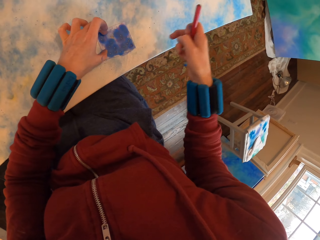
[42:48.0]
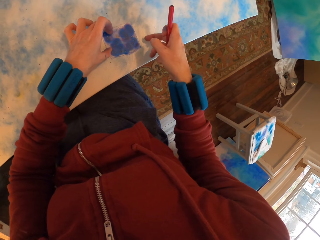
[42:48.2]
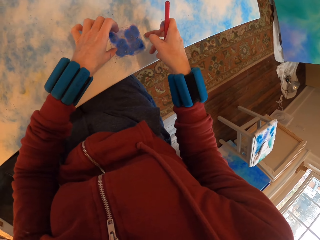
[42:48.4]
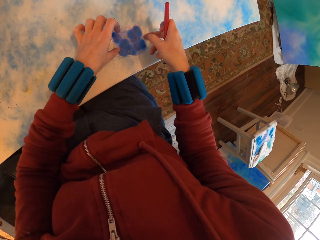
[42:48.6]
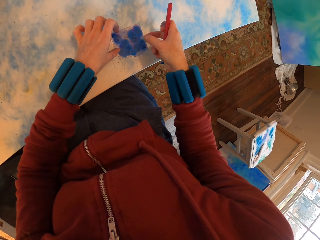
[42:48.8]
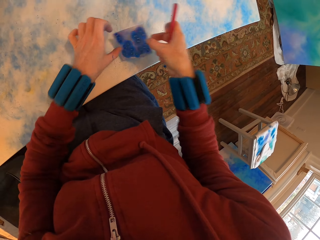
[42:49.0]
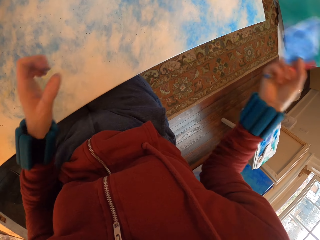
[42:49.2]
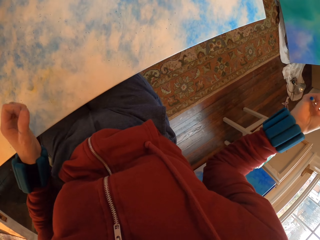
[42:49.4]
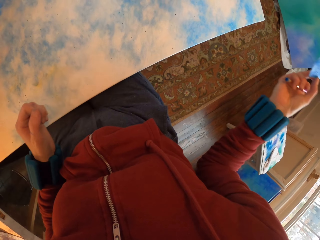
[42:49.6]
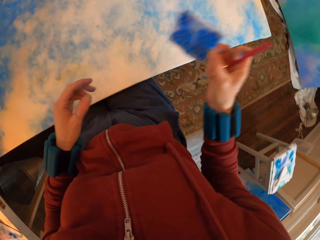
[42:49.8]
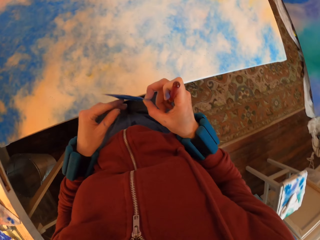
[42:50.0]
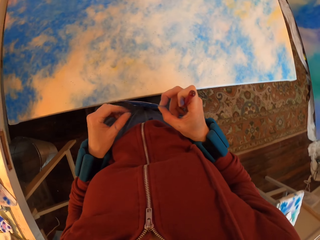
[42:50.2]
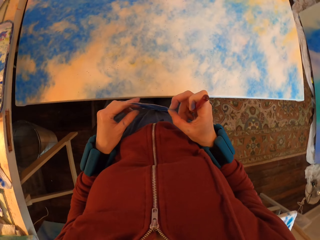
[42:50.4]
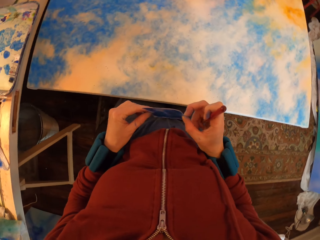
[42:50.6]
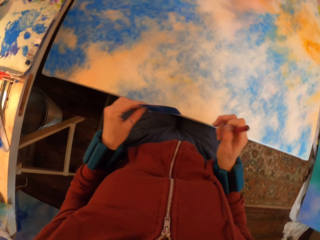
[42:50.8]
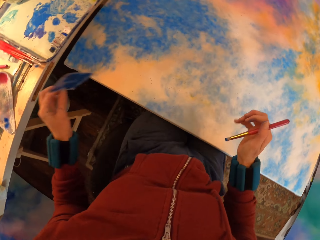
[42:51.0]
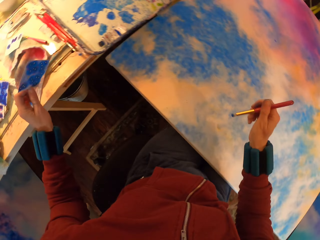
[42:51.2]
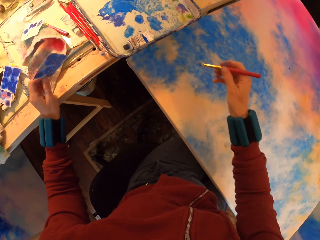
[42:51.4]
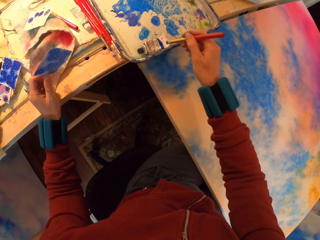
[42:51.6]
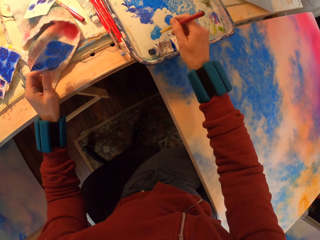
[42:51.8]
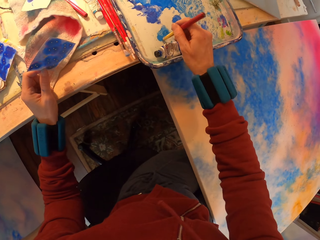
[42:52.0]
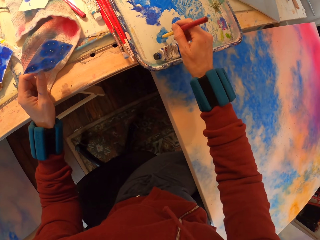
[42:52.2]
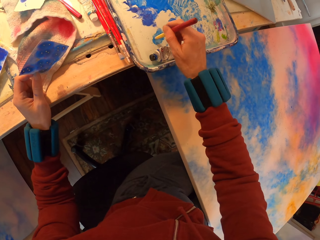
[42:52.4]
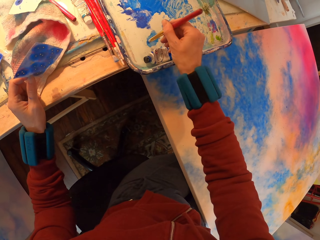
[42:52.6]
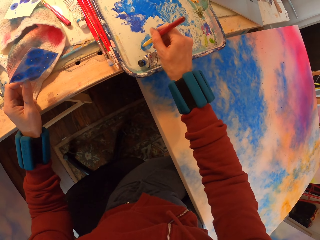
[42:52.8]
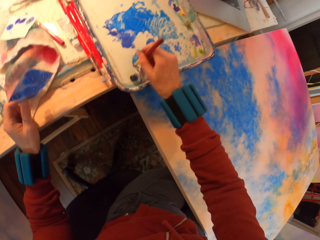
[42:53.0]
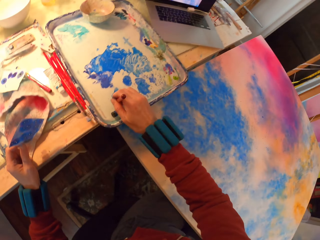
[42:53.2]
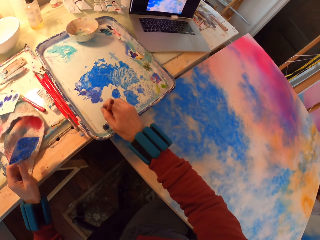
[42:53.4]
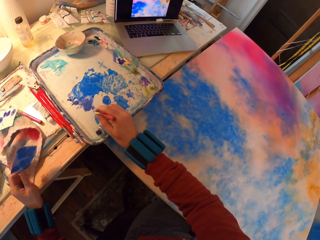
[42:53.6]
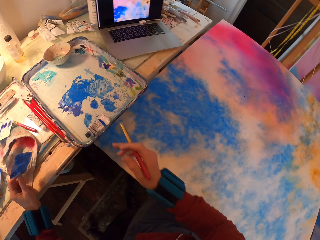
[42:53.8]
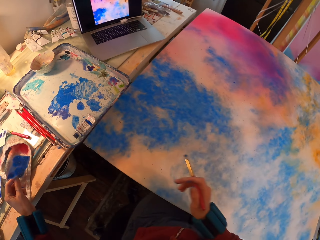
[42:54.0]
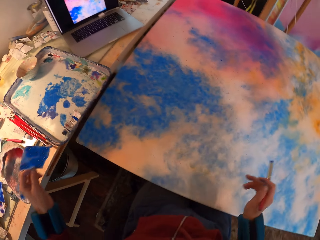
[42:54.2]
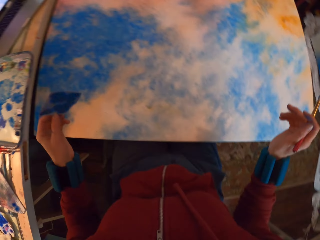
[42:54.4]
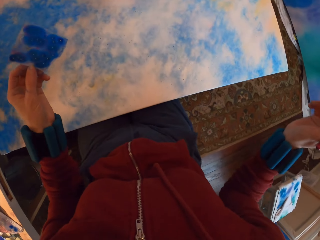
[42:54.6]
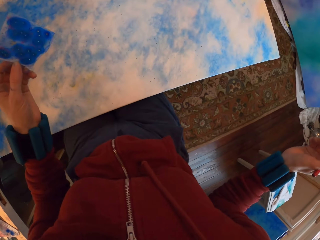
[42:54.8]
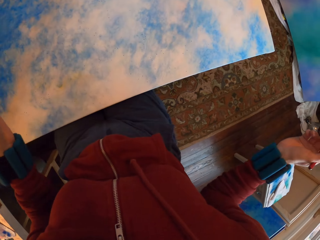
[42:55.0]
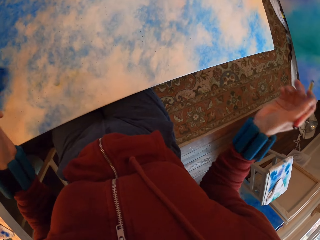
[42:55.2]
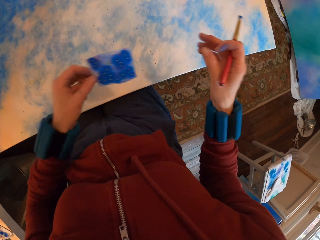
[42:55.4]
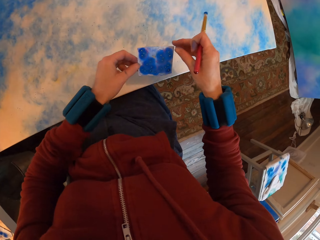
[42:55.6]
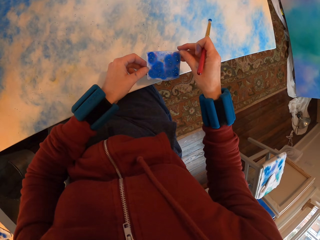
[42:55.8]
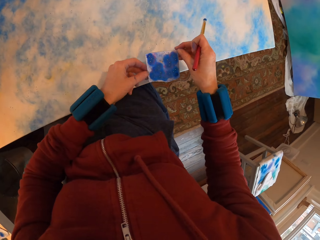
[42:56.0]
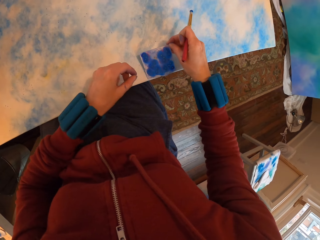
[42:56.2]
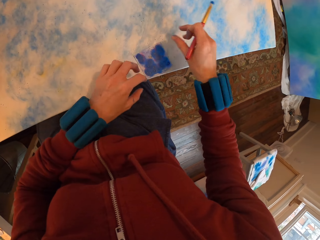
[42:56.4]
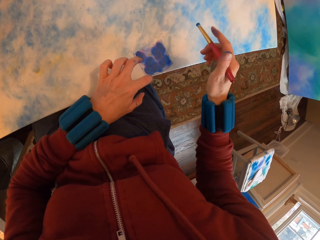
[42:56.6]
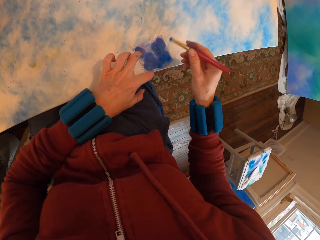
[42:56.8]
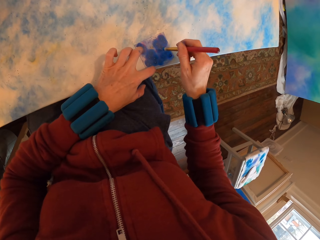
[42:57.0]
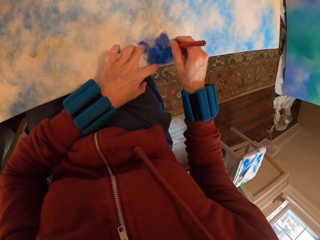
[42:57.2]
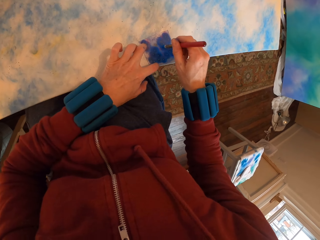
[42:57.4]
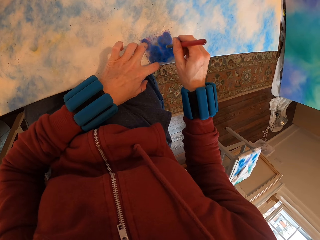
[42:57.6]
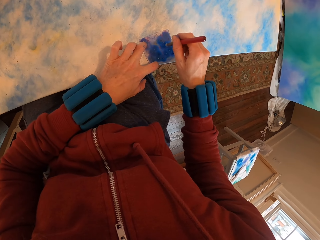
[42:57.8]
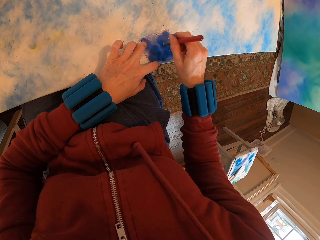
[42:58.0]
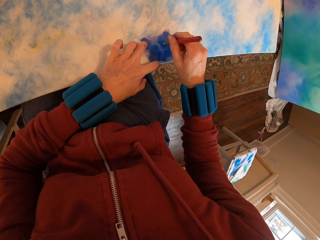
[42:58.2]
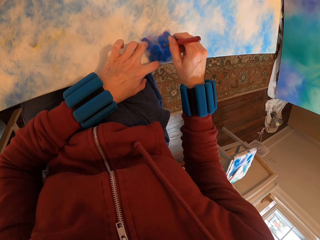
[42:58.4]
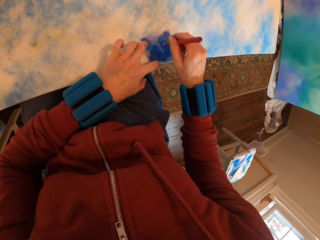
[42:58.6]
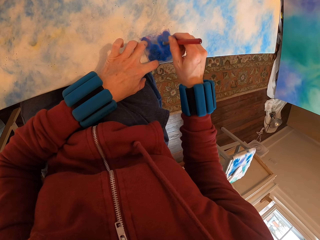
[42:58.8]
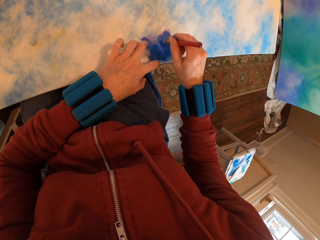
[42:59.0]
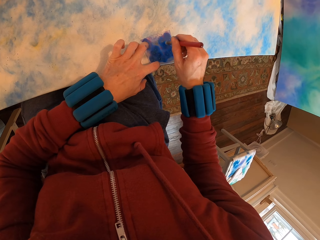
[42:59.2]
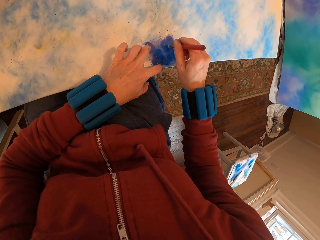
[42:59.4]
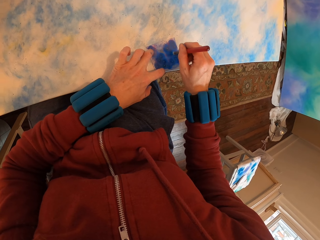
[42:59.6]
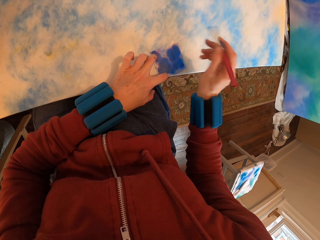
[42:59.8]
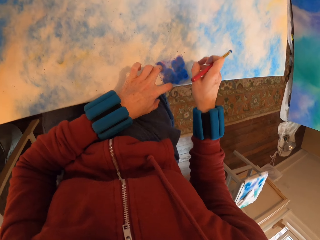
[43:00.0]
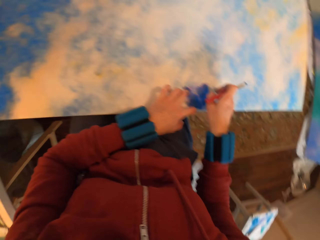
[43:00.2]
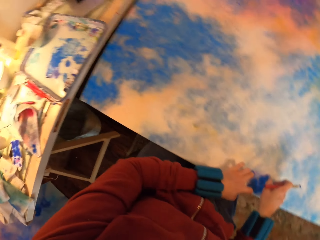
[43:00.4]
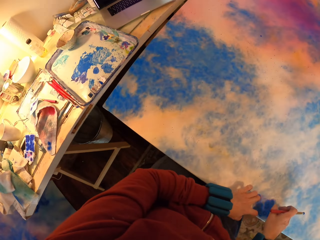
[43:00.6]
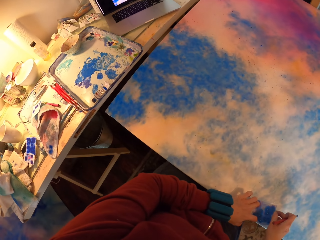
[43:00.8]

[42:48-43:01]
The camera wearer lifts the paper. They rub paint with a brush on the tray. They place the paper on the canvas. They press the watercolor paper with the brush on the painting. They paint the canvas.

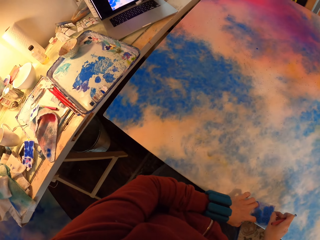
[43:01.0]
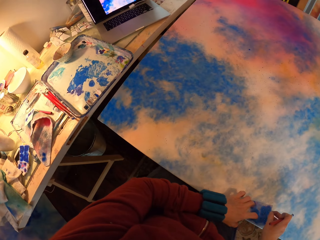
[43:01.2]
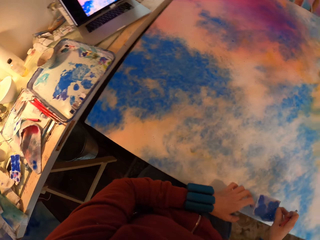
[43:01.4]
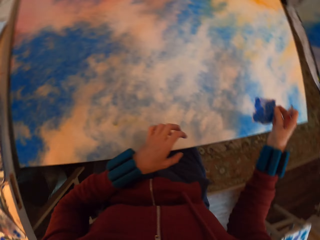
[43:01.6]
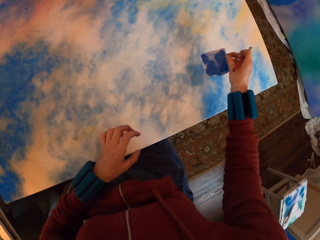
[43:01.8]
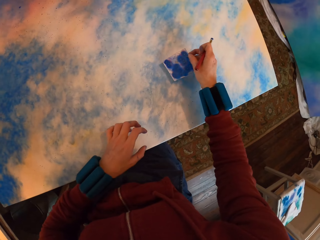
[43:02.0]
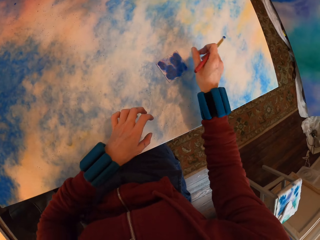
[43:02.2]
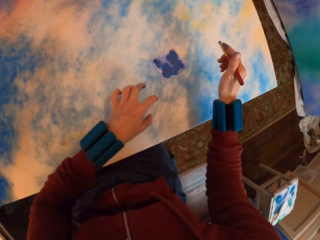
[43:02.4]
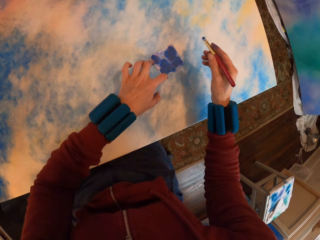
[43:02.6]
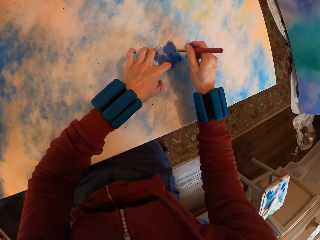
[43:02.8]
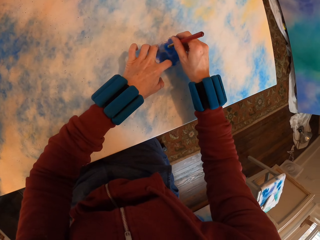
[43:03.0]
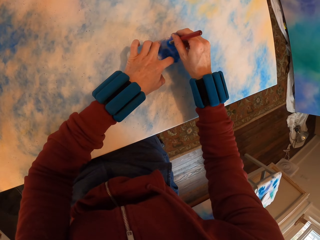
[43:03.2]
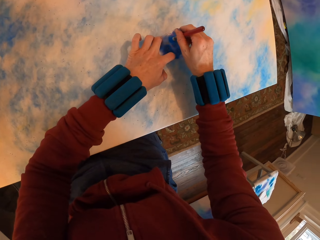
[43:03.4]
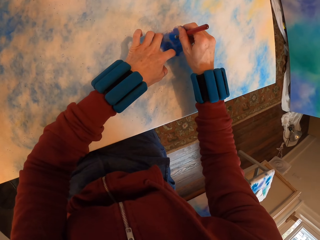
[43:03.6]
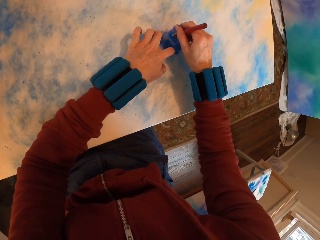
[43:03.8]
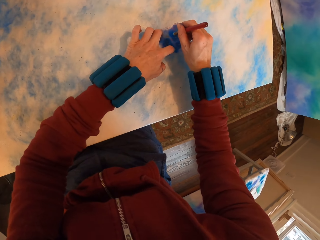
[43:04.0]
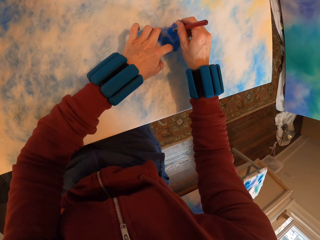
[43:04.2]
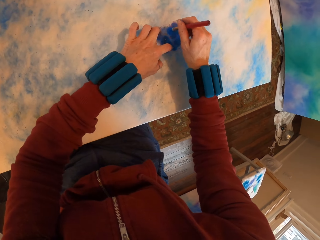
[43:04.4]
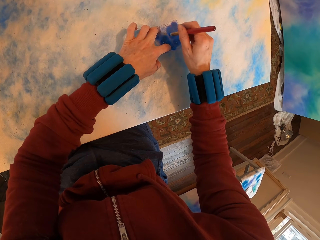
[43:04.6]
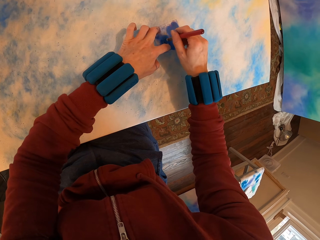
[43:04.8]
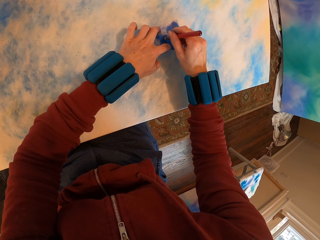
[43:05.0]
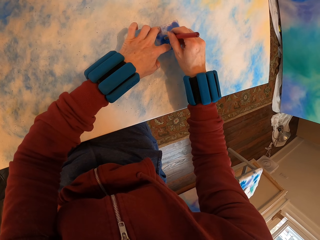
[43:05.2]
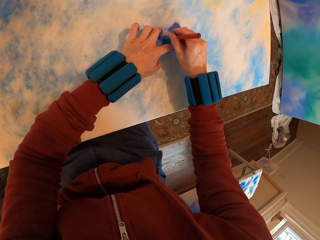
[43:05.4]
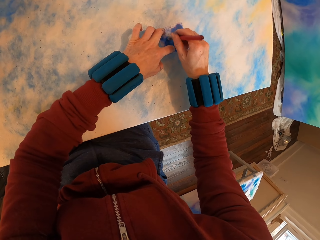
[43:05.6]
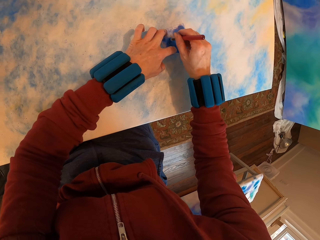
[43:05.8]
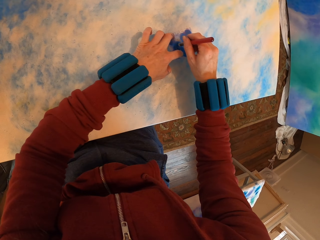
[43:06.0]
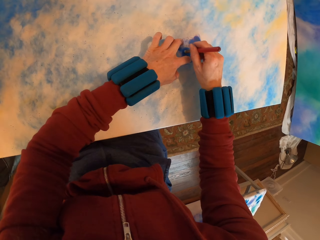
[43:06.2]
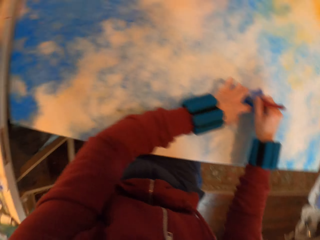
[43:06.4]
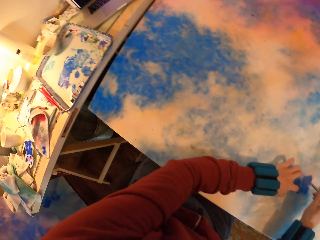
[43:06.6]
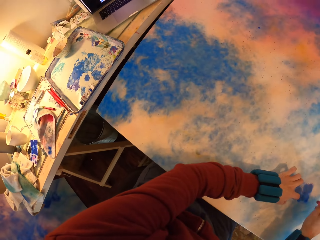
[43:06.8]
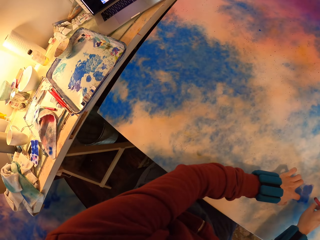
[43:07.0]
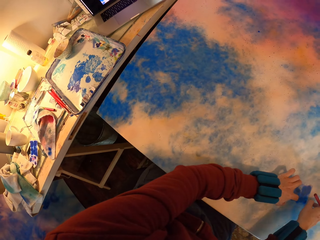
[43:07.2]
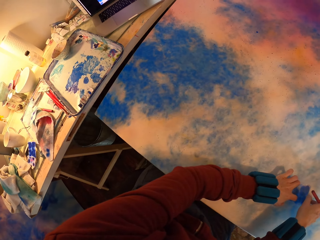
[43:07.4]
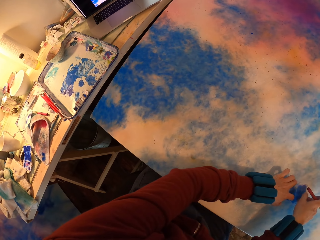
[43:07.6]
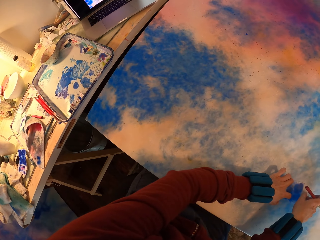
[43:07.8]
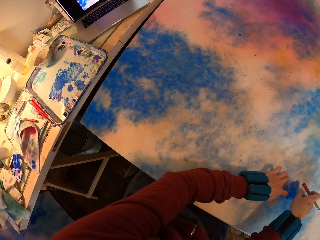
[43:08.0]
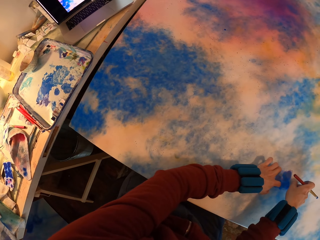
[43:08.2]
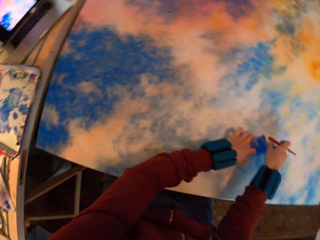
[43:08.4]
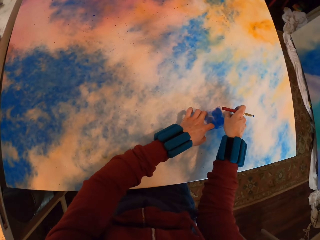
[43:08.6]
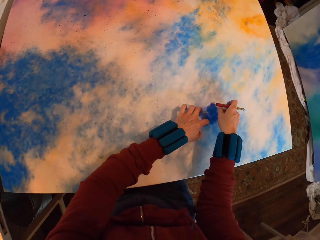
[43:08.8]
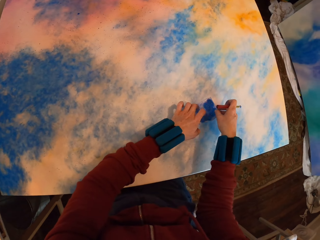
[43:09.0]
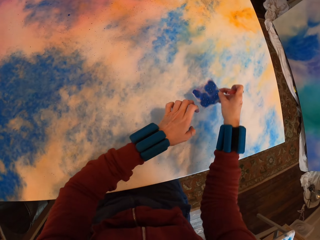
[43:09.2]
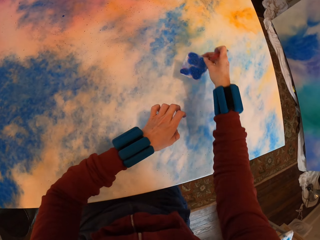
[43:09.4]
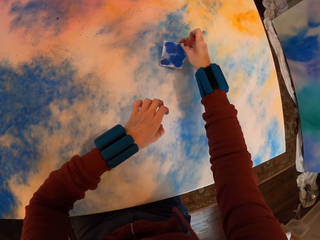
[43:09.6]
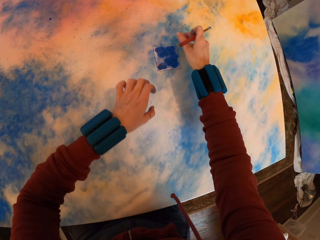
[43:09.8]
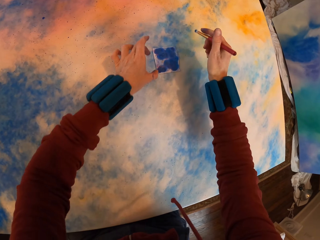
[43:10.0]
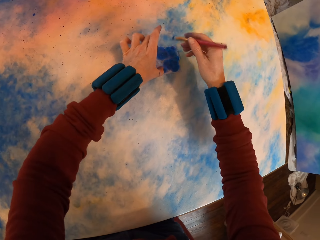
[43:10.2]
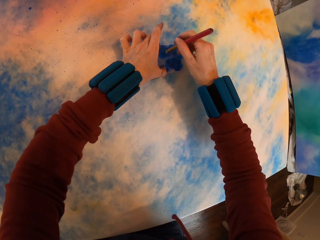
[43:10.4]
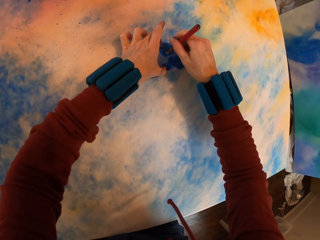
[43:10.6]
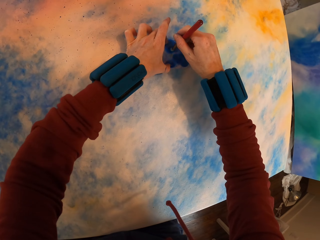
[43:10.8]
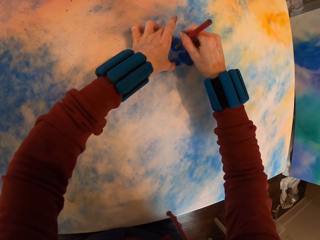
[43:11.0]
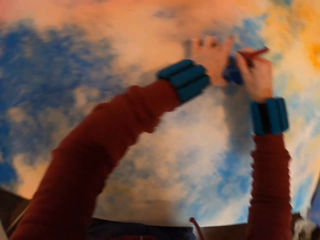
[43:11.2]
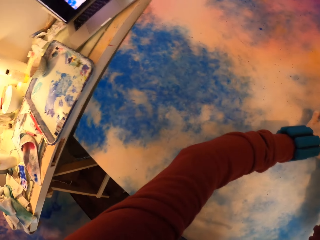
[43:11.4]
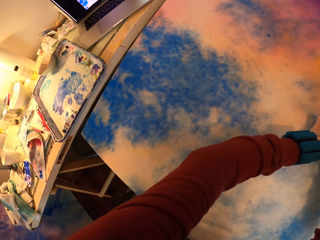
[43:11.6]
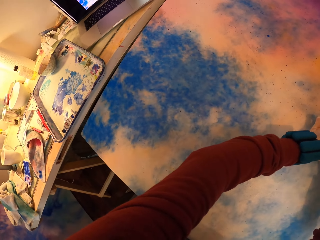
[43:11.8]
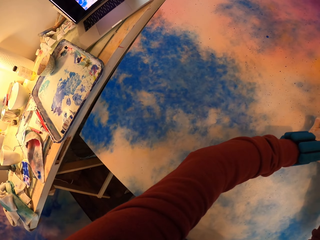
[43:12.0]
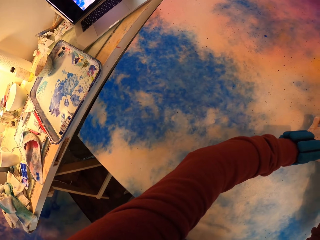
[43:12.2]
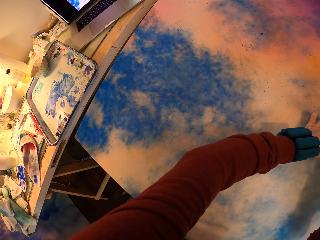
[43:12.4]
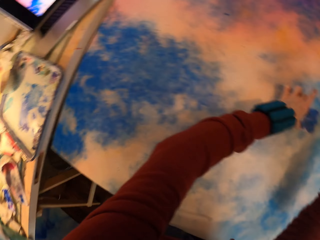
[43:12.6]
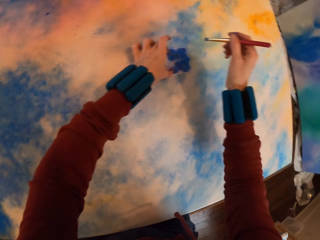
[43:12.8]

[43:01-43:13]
The camera wearer lifts the paper, places the paper on the canvas and paints the canvas. They lift the paper, place the paper on the canvas and paint the canvas.
